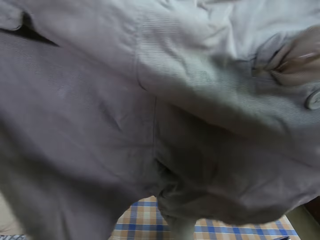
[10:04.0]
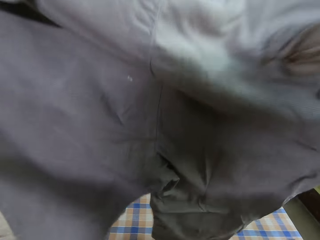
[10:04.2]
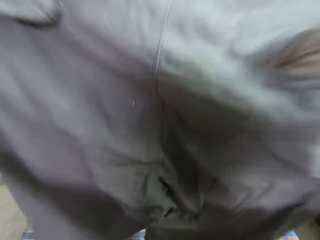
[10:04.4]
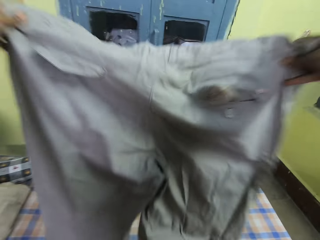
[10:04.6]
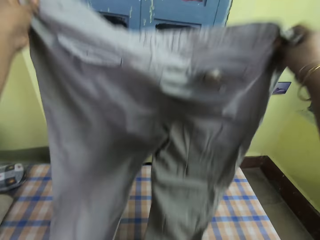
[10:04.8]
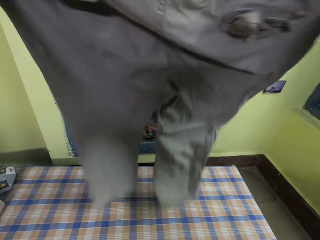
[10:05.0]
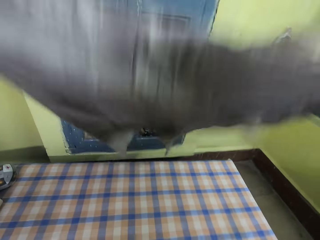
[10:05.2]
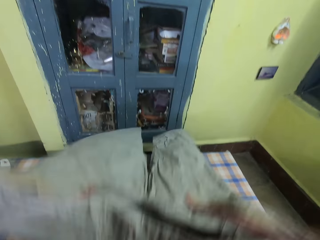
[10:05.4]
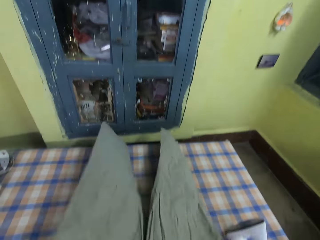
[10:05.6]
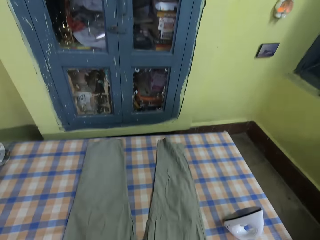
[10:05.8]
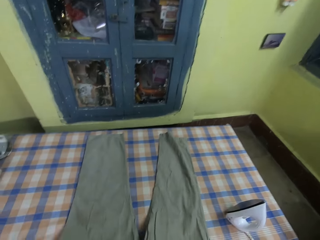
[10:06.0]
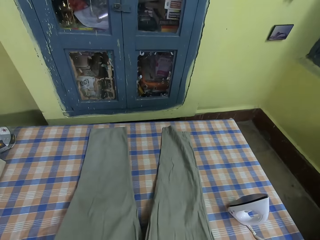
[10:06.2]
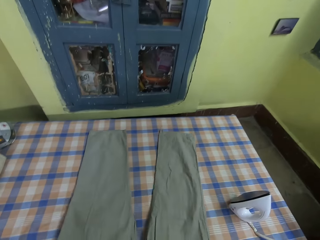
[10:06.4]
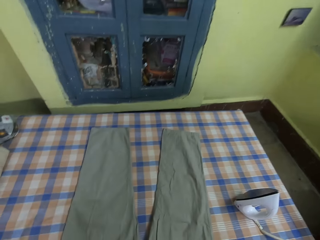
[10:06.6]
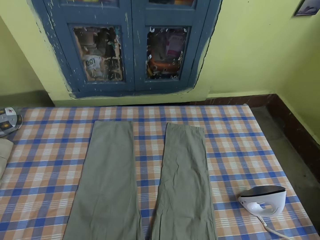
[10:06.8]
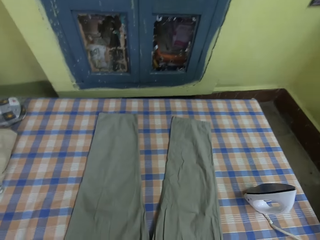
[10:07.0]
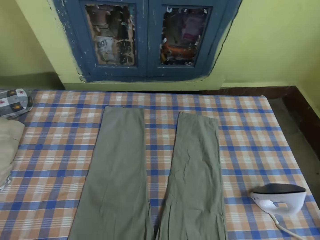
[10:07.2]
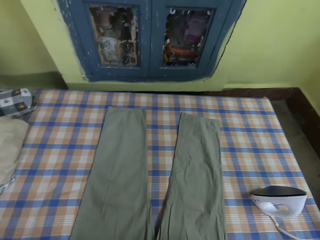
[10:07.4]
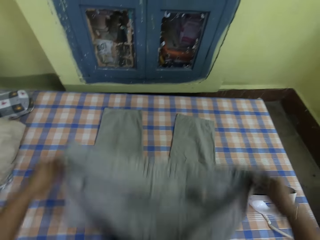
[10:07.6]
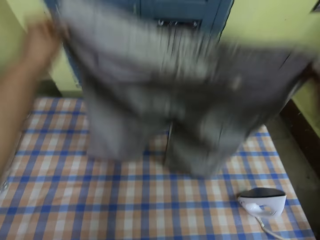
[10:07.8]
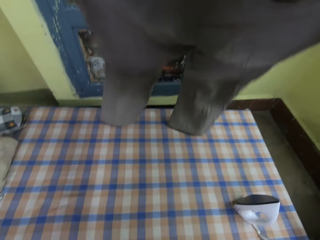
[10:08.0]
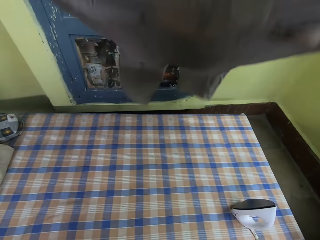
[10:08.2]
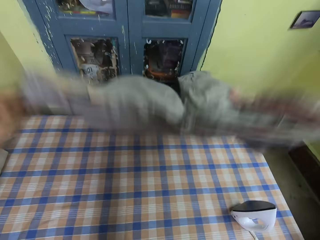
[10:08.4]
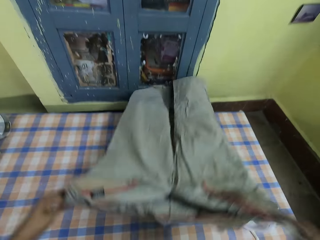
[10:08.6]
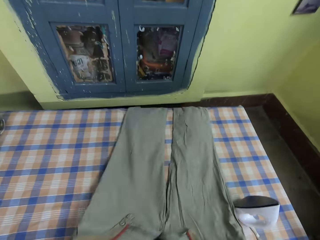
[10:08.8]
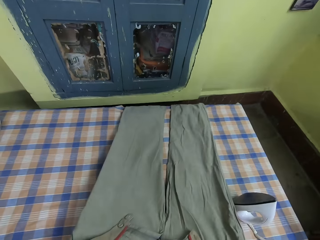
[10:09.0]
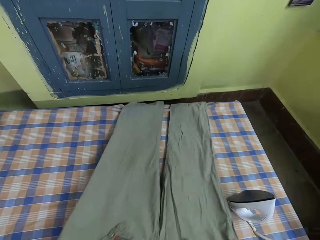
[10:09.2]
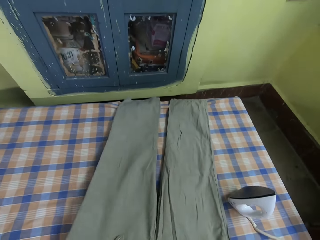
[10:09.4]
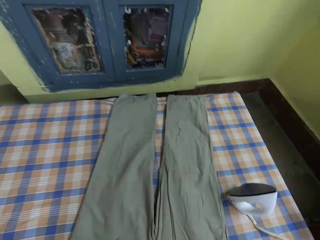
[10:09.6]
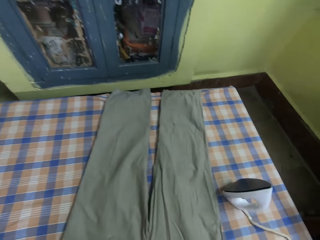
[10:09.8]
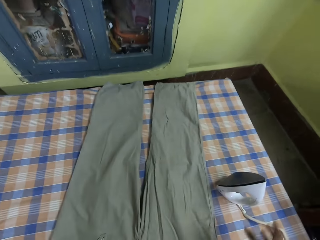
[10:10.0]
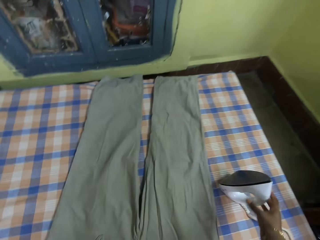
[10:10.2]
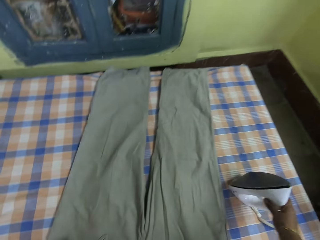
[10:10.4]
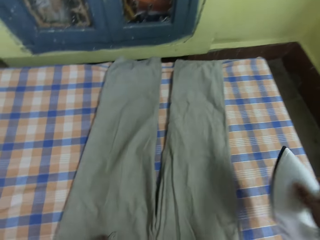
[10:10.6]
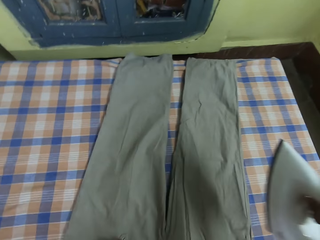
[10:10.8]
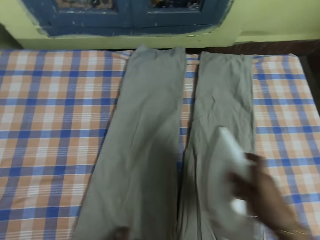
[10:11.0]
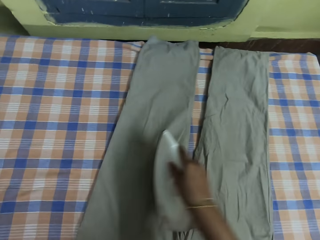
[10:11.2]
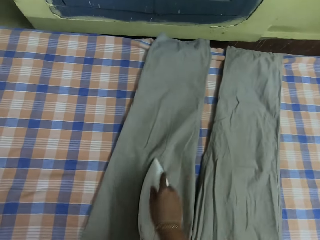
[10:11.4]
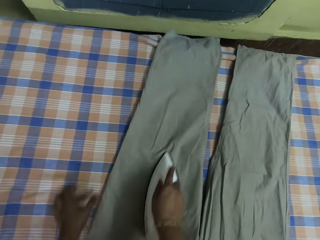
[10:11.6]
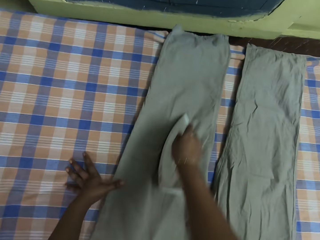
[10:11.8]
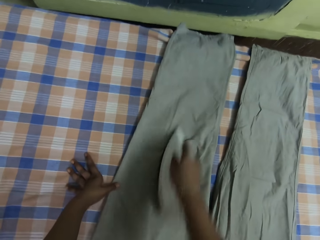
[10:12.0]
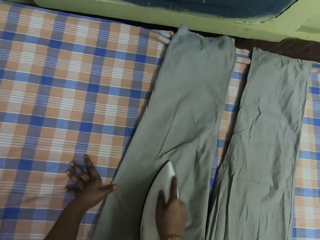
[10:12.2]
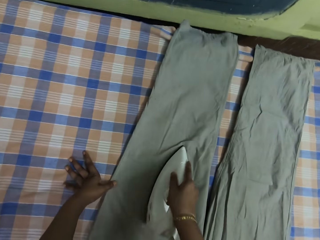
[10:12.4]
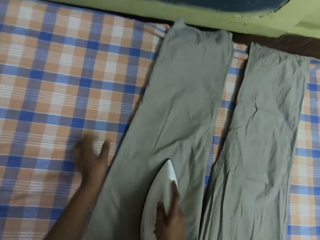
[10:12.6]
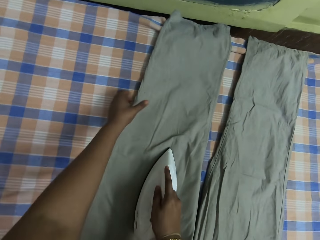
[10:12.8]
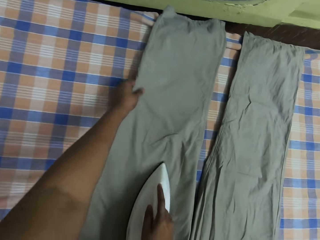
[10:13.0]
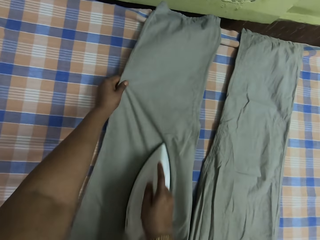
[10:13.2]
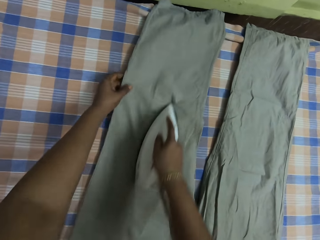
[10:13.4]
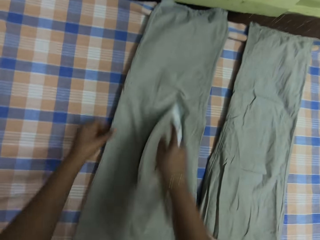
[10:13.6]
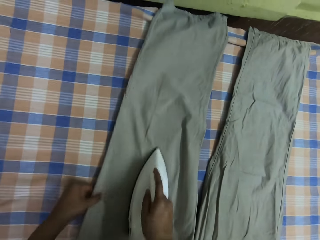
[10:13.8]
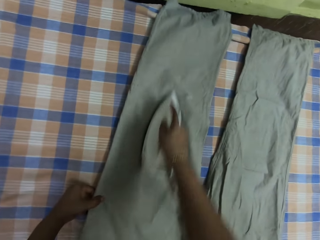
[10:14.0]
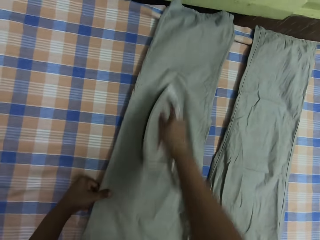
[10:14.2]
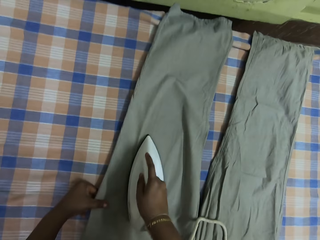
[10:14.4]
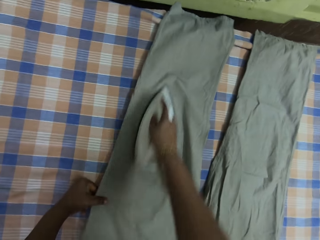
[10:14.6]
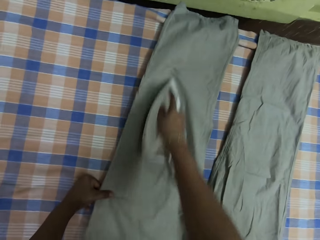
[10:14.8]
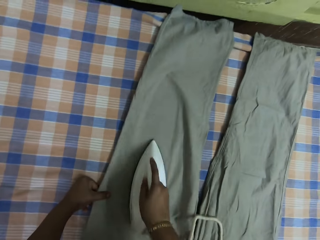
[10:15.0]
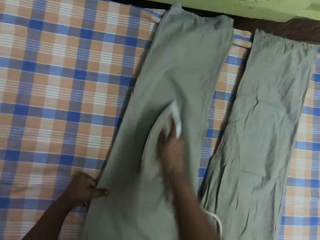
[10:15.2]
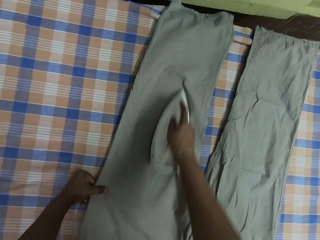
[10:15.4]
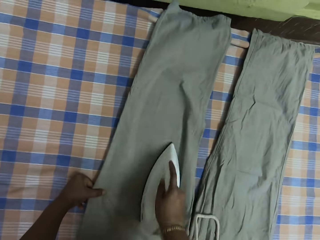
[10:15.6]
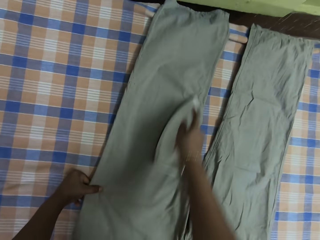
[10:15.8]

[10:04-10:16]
The camera wearer holds up the trouser. They put down the trouser. They spread the trouser on the table. They straighten the trouser. They pick up the iron box and iron the trouser.

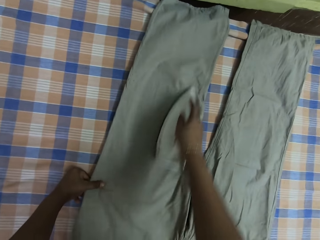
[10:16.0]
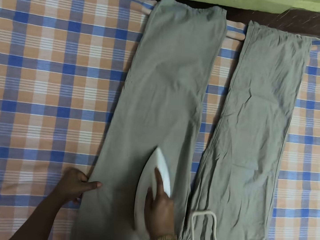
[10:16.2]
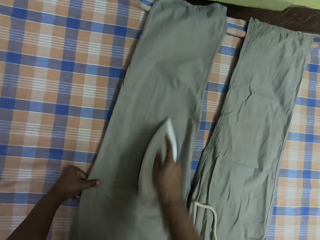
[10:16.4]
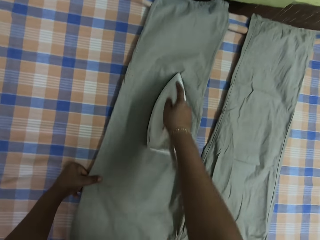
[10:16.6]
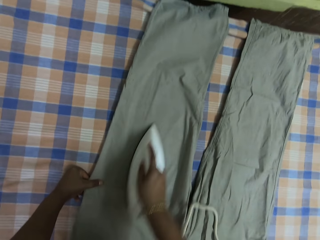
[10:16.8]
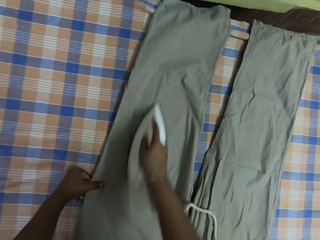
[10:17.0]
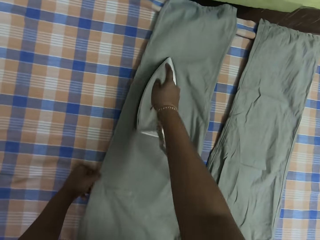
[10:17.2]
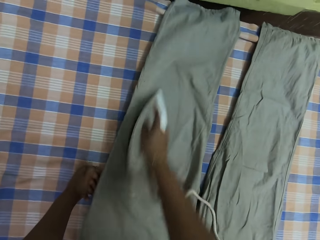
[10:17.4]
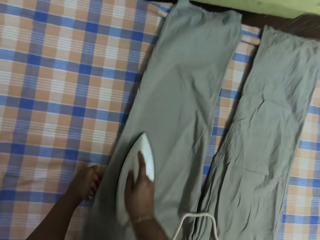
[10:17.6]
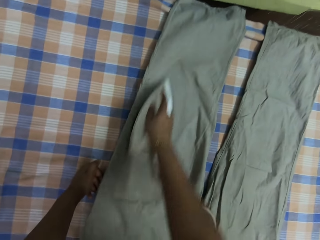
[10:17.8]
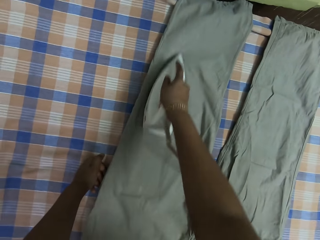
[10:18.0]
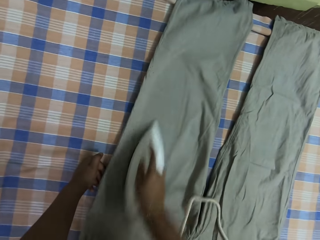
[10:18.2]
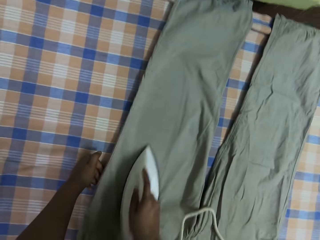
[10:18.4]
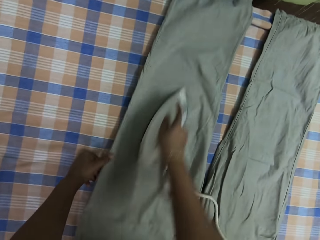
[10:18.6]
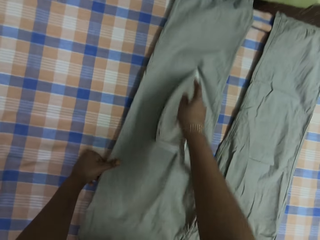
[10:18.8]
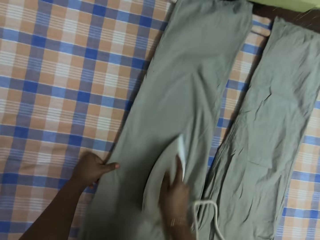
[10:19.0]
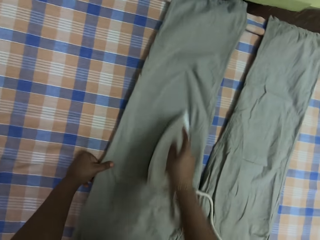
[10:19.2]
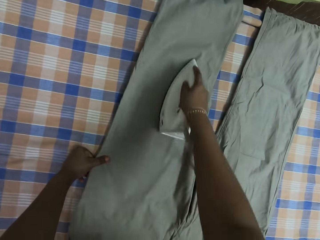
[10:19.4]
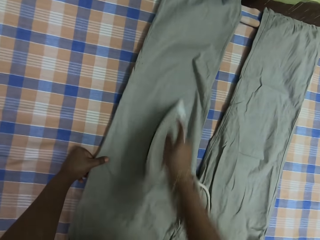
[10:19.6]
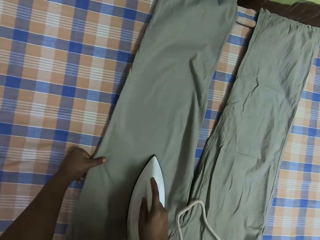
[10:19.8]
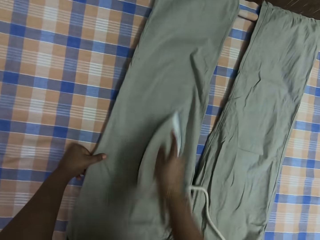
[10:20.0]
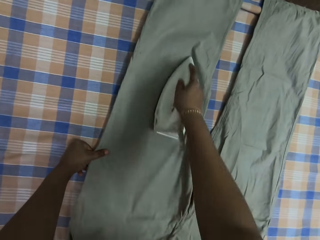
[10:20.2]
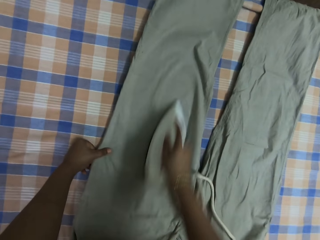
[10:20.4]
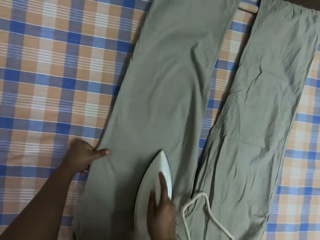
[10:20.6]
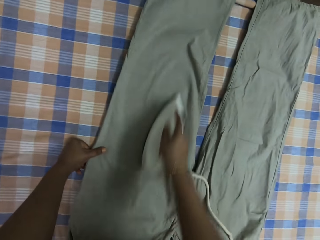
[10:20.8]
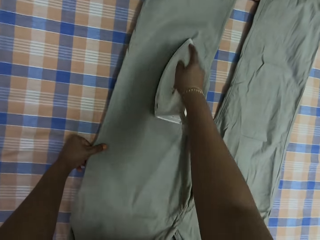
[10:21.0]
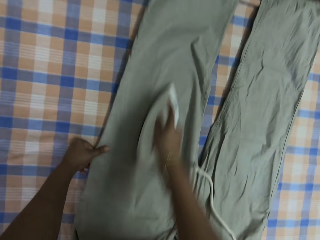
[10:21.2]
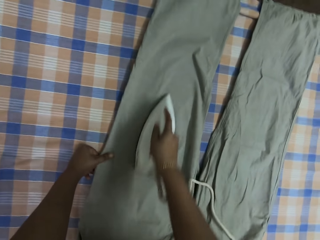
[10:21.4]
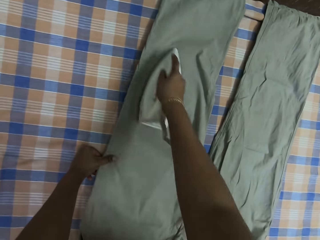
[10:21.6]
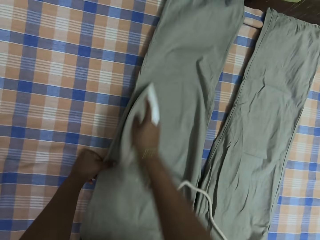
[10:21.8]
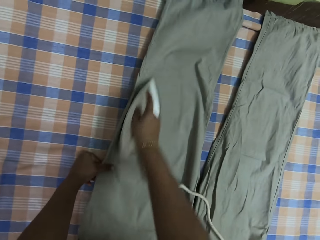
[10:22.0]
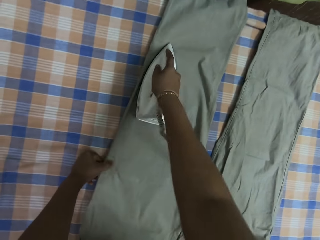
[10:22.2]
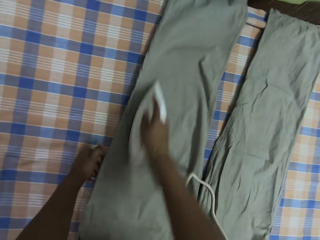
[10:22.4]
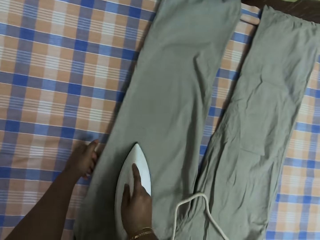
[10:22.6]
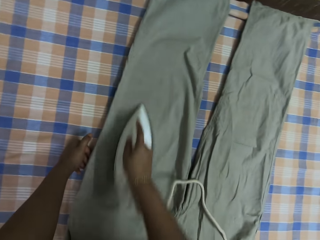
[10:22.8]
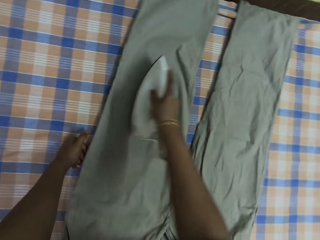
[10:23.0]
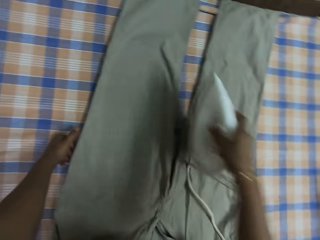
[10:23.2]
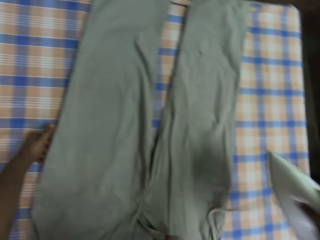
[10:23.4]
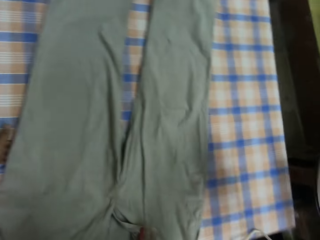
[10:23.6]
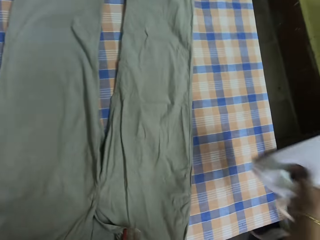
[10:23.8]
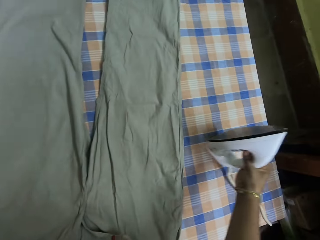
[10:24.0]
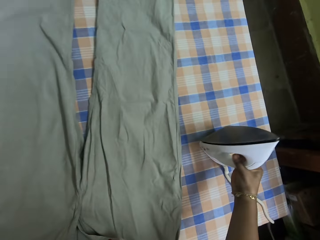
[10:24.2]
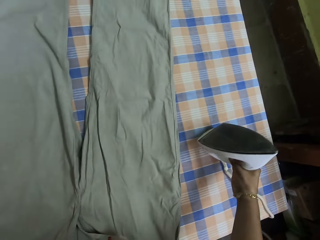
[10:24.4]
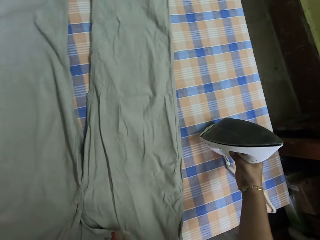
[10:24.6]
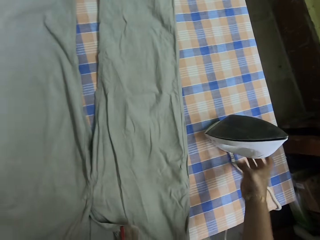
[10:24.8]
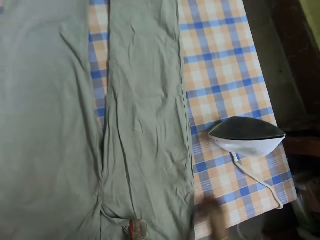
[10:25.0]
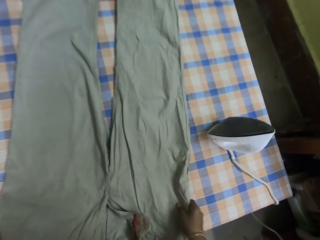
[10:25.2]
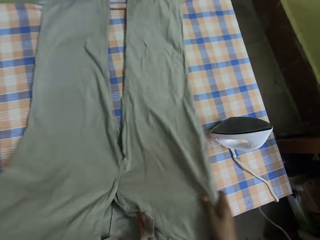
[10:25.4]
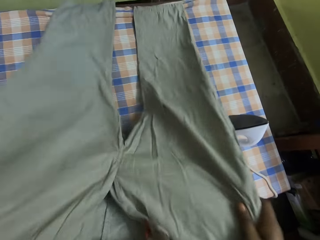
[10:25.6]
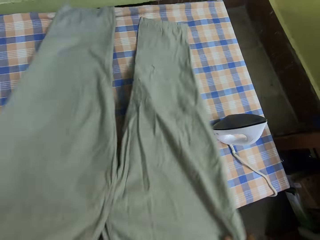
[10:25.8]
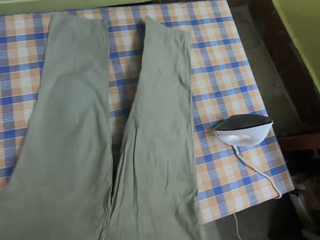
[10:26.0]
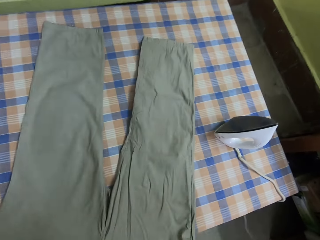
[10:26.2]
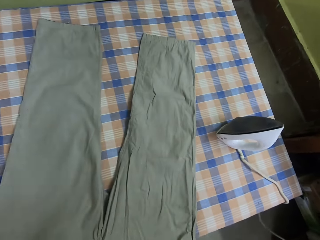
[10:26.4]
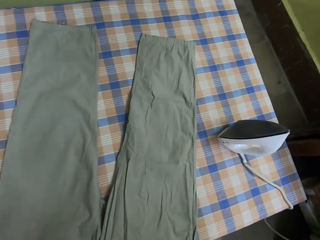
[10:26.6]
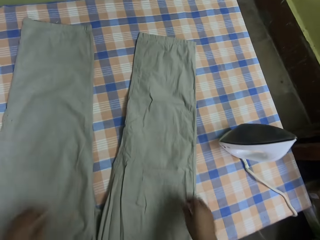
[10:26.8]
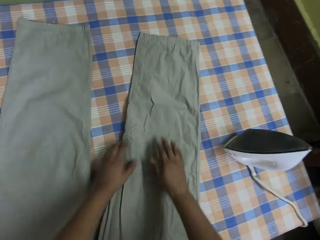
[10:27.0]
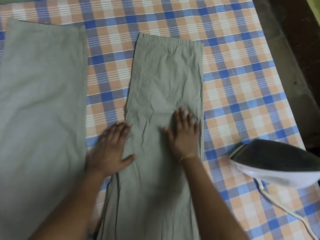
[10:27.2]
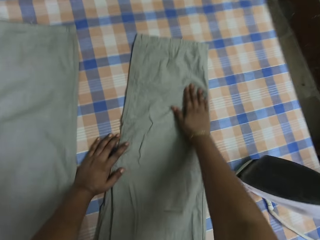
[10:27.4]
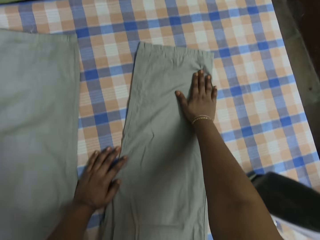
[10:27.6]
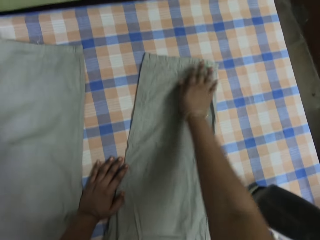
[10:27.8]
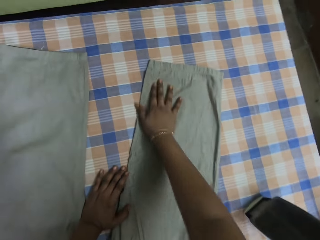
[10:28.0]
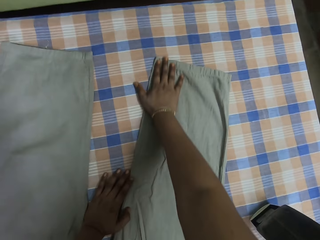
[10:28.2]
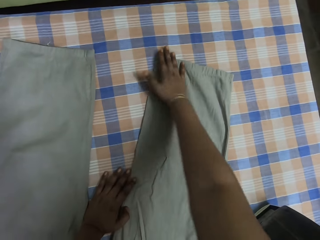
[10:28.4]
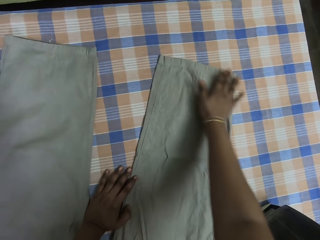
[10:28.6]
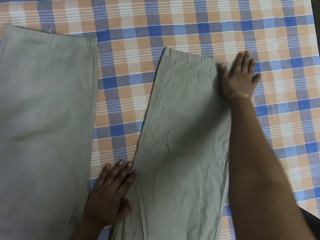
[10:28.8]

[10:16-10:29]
The camera wearer places the iron box on the table. They spread the trouser on the table. They straighten the trouser.
